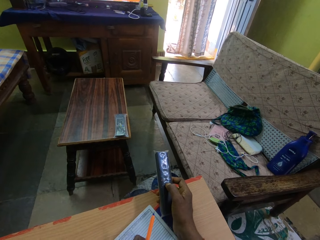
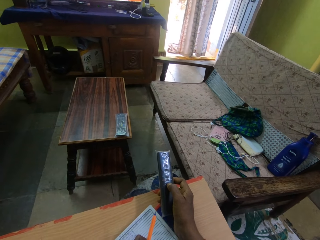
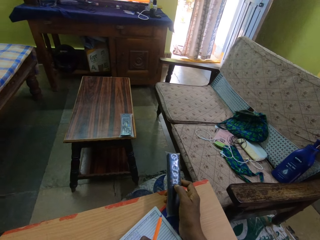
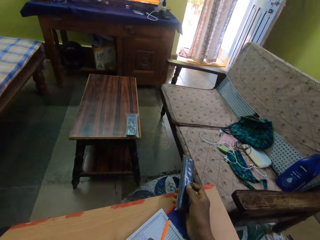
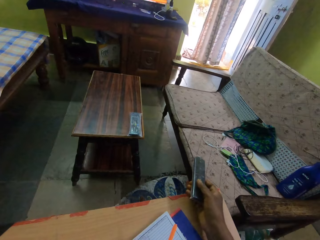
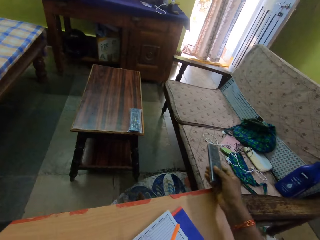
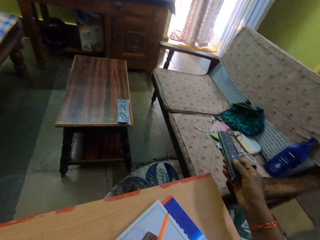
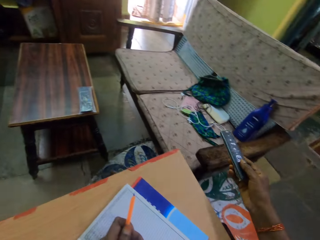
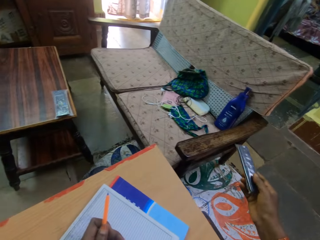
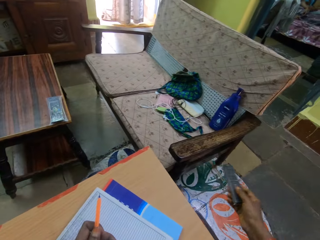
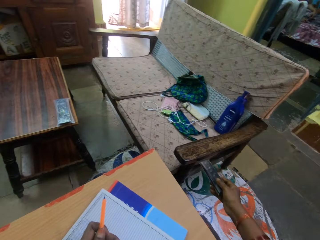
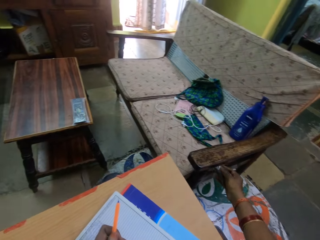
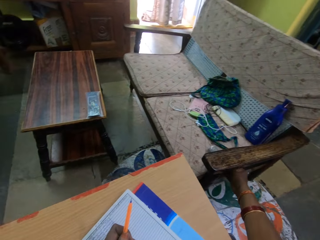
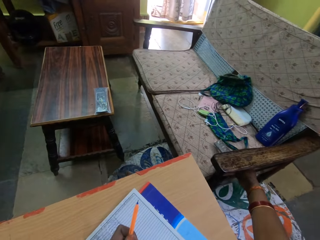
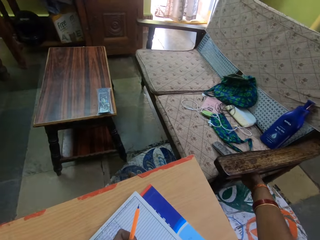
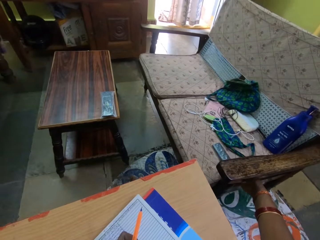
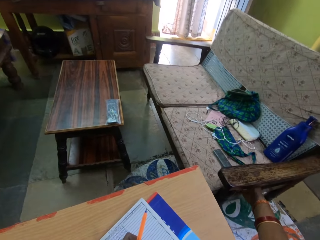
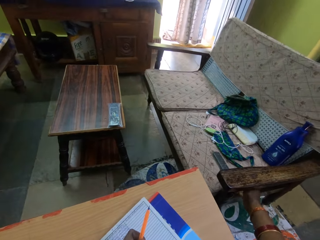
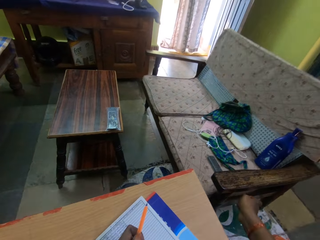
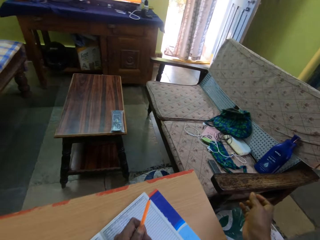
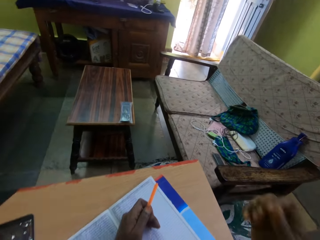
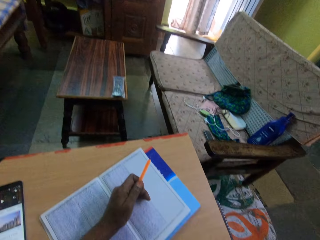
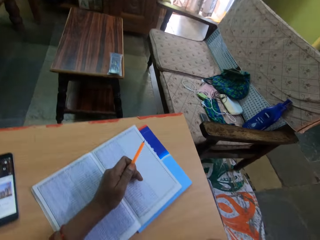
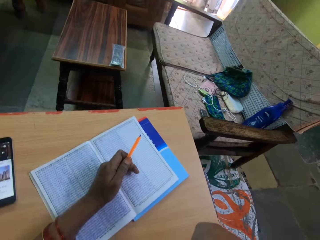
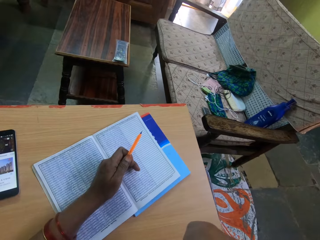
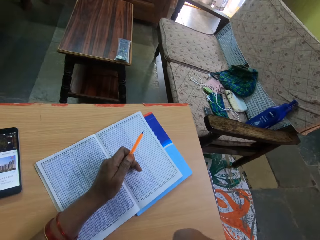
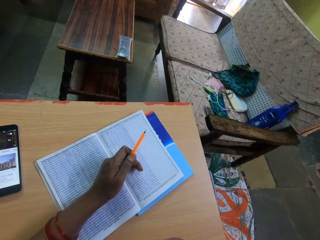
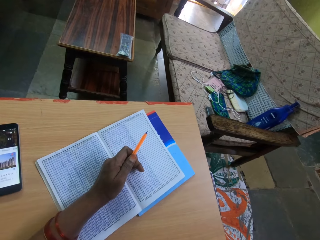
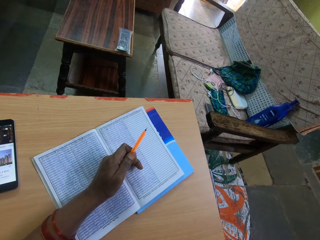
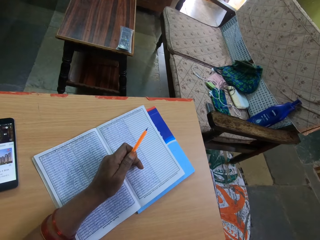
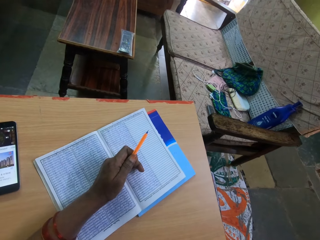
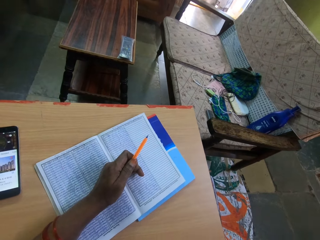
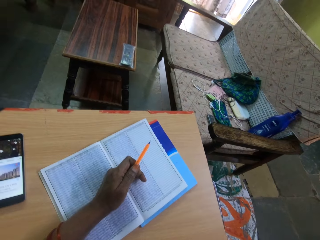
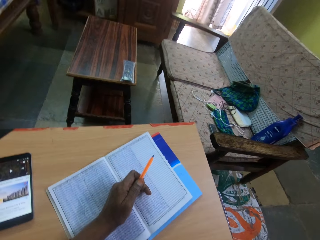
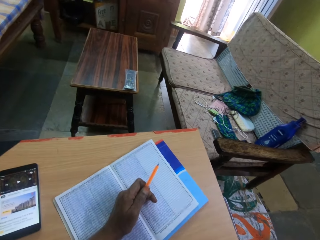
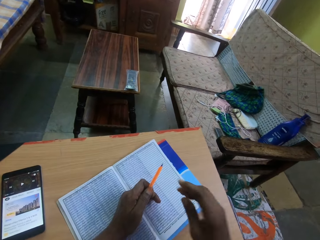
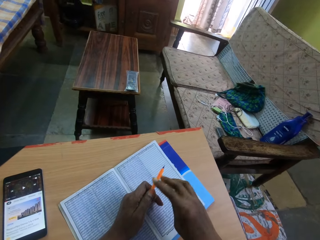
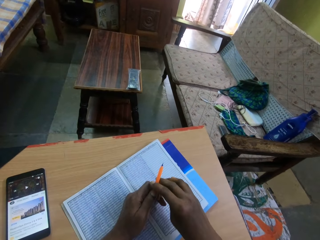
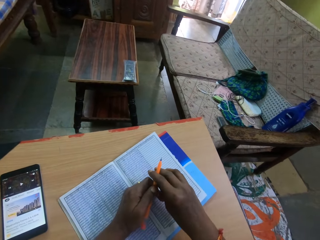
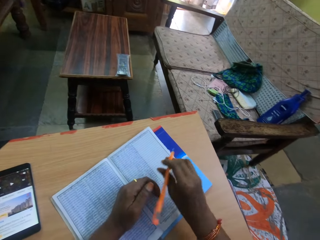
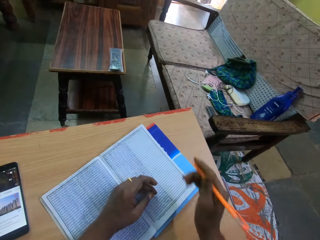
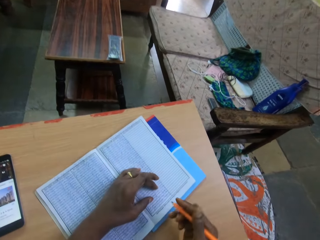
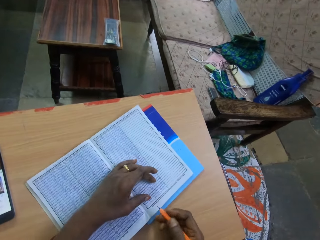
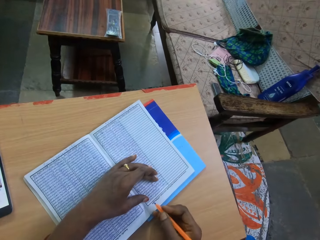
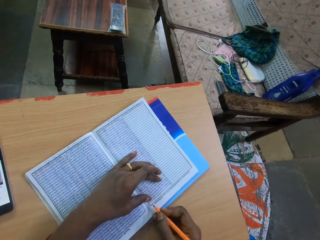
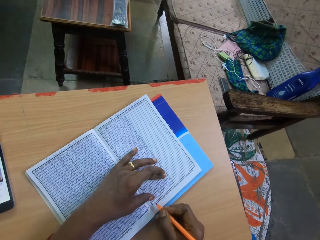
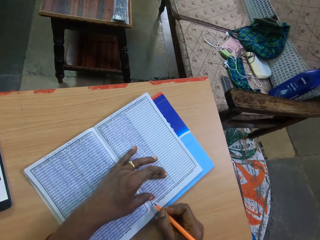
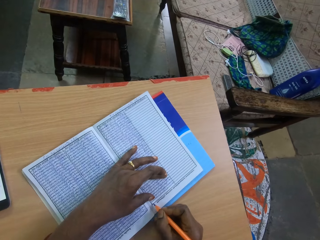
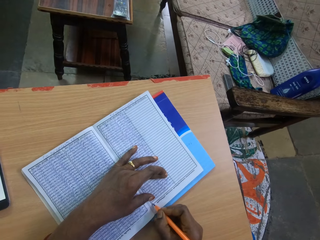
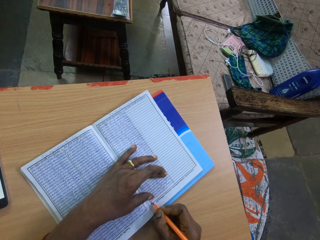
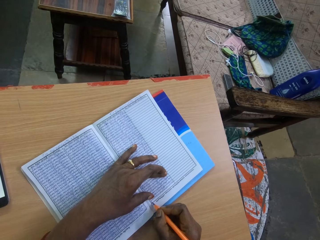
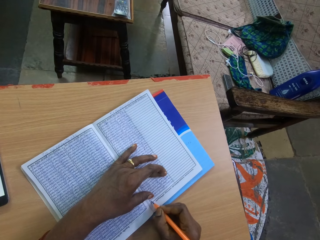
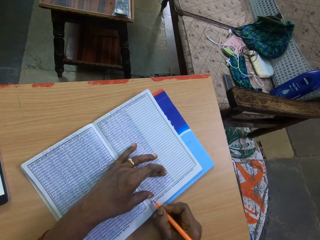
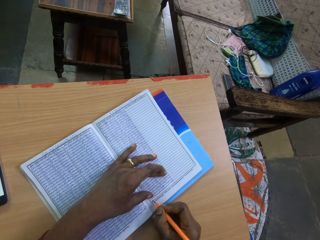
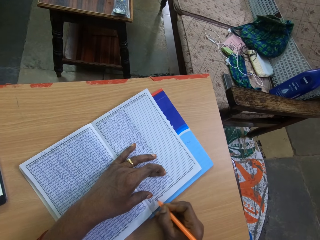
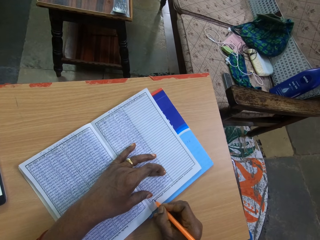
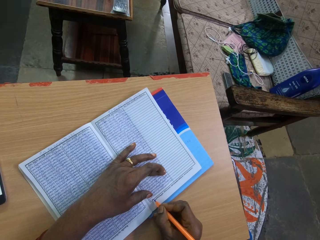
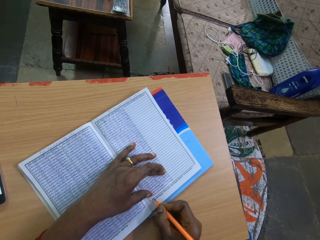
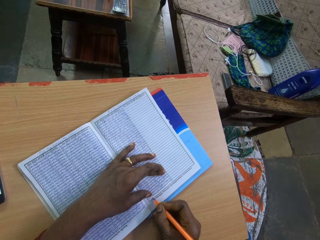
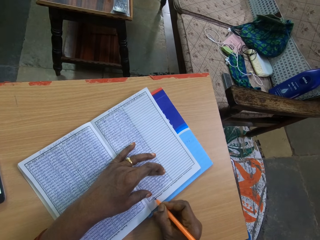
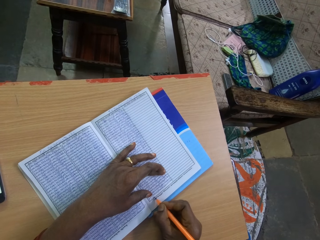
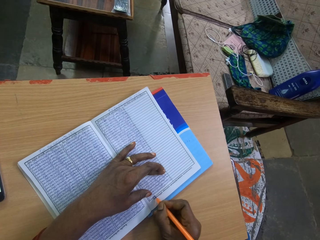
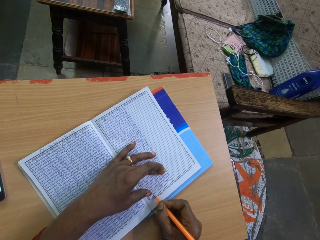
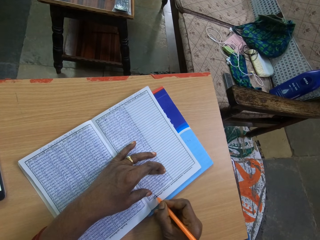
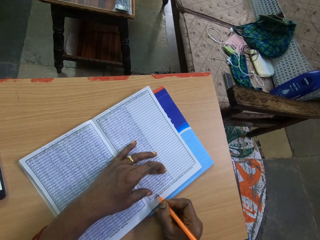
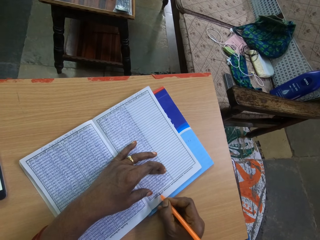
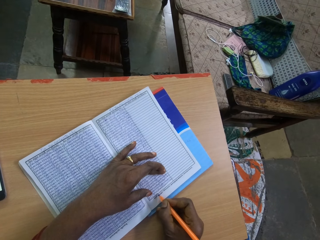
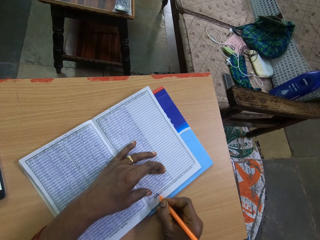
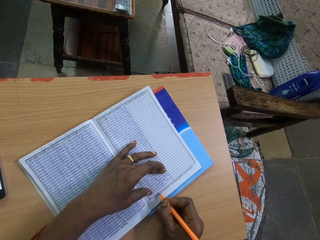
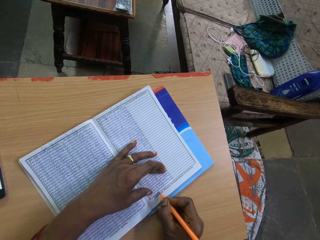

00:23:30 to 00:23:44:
The camera wearer drops the remote control in her right hand on the couch. She raises her right hand toward her face. She grabs the pen from her left hand with her right hand. She writes on the book on the table with the pen in her right hand.

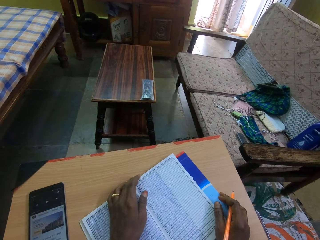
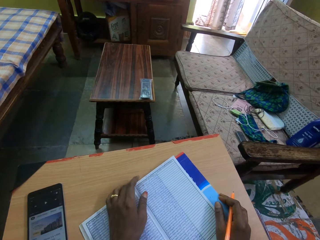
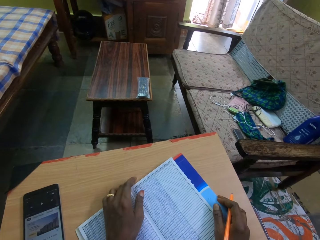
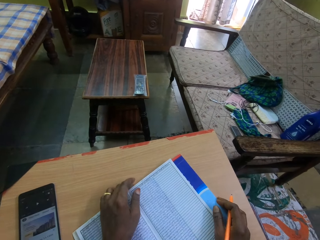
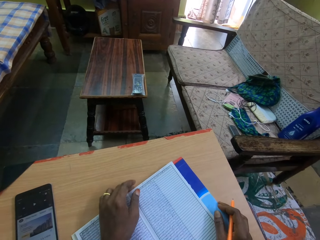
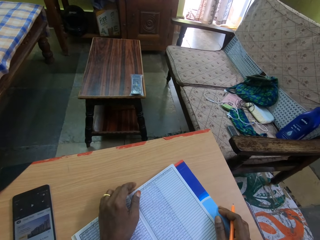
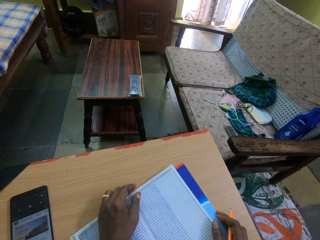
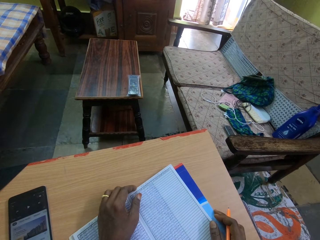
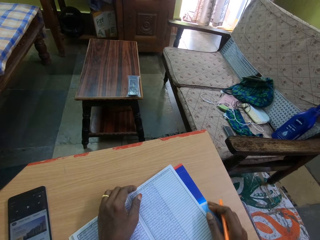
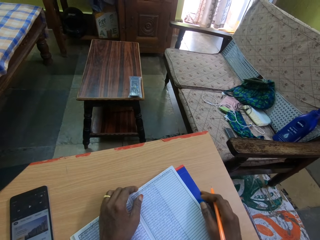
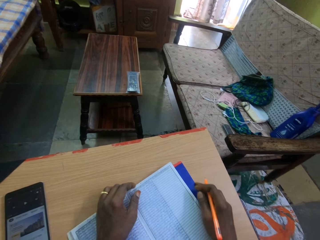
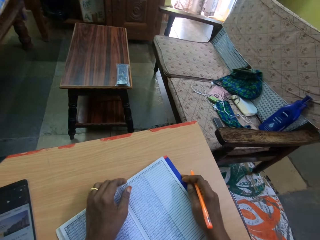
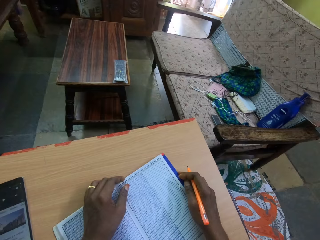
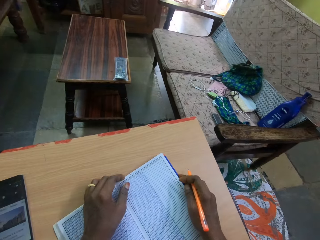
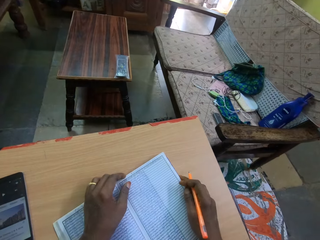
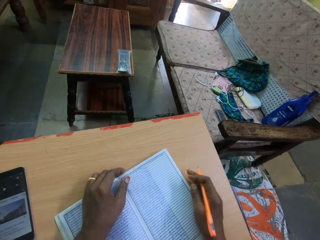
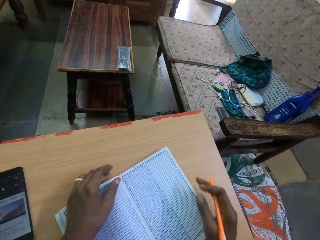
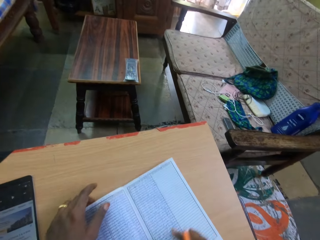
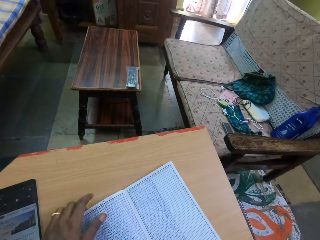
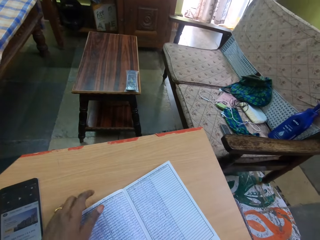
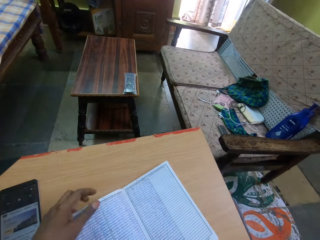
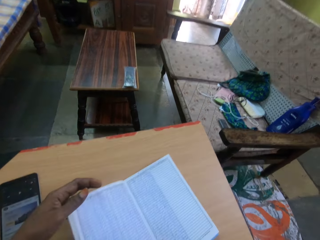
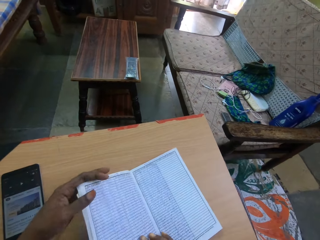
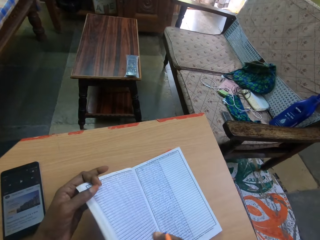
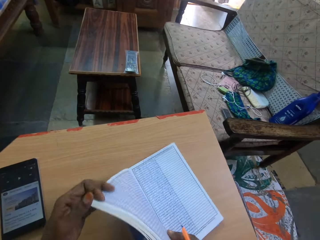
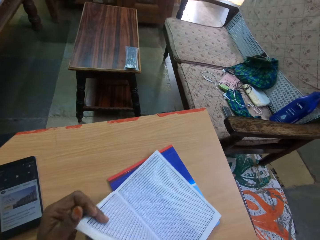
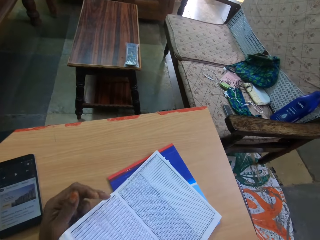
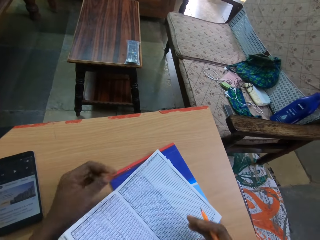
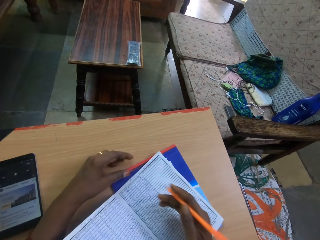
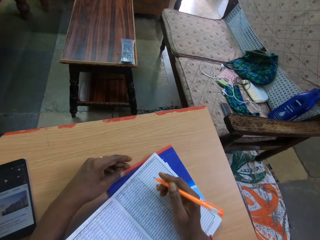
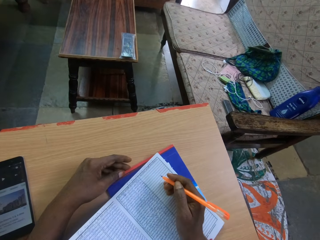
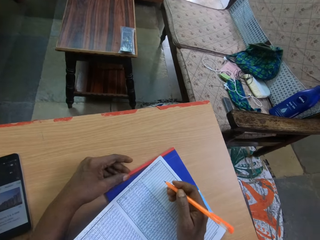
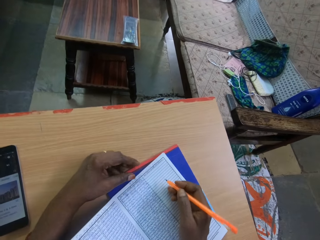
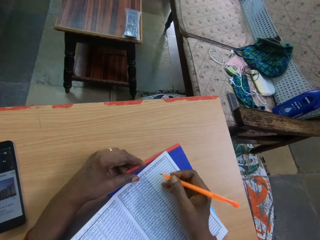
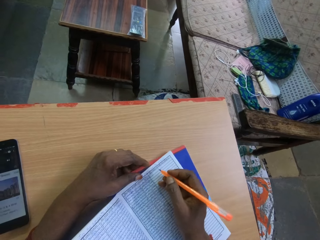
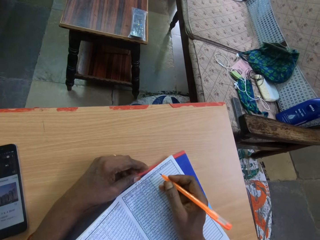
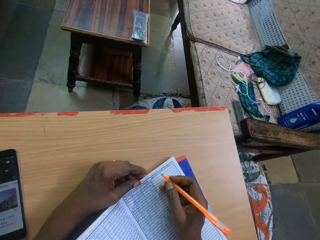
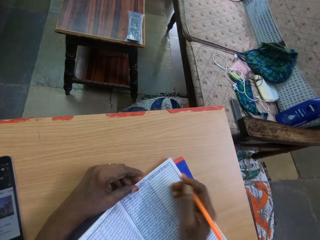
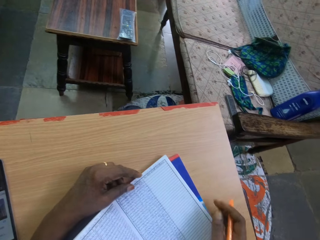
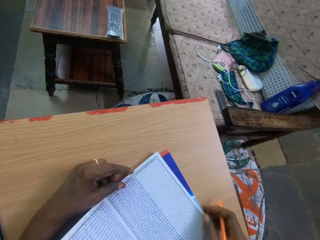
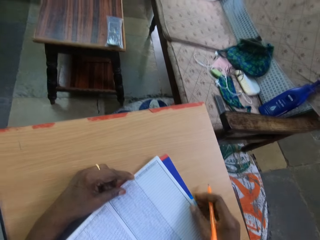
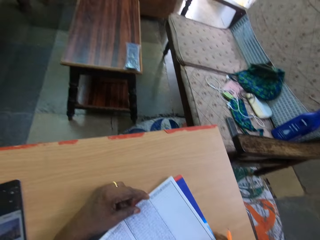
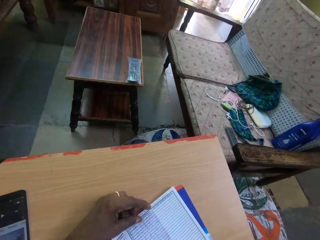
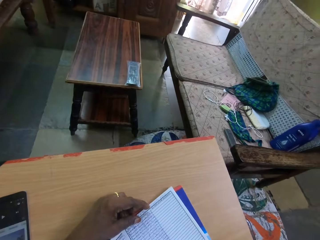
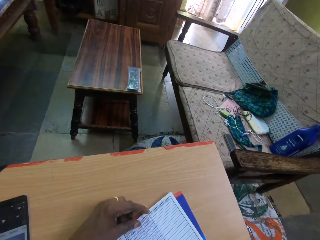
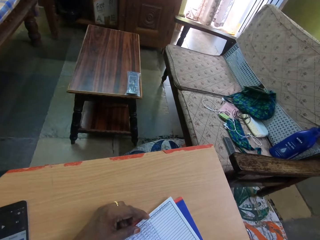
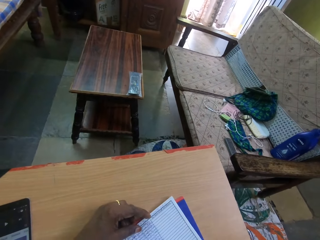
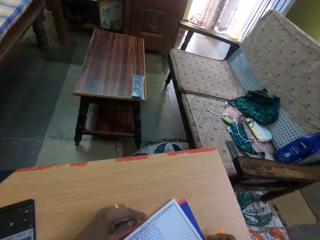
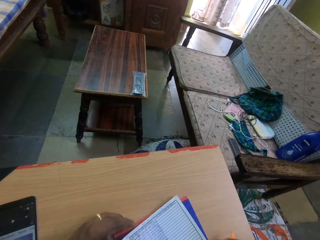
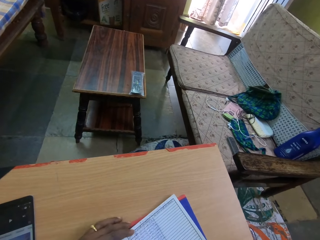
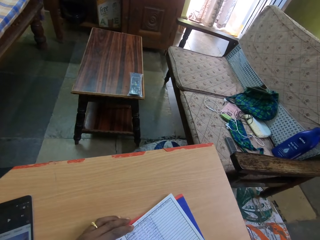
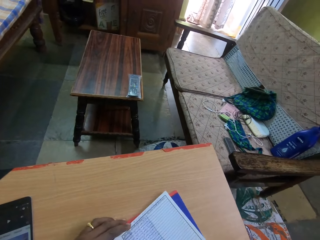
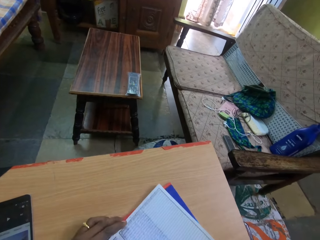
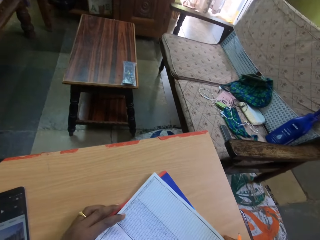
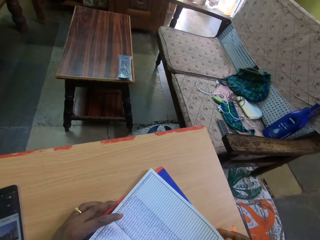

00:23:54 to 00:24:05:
The camera wearer adjusts the book on the table with her hands. She pulls the notebook. She adjusts the book on the table with her left hand. She adjusts the book on the table with her right hand. She adjusts the book on the table with her hands.
